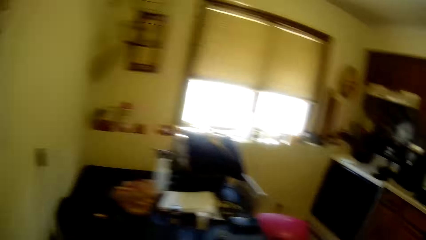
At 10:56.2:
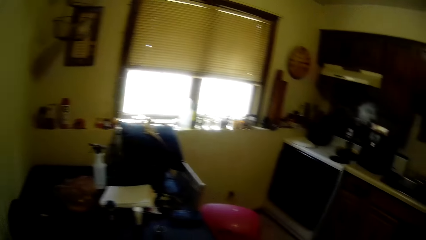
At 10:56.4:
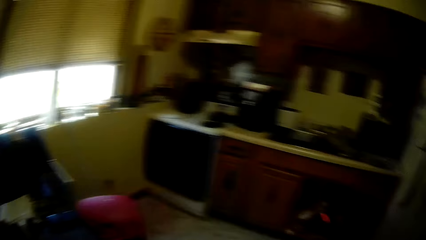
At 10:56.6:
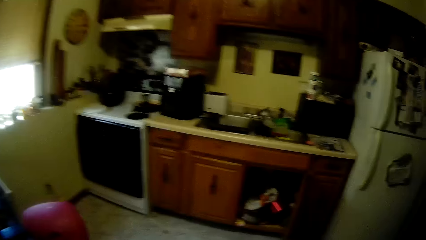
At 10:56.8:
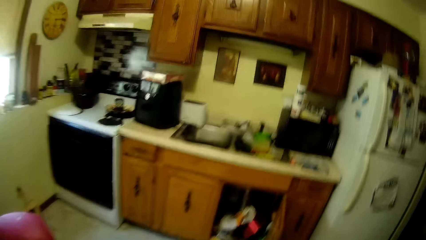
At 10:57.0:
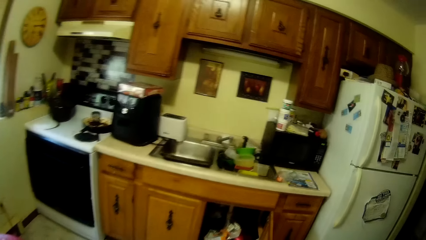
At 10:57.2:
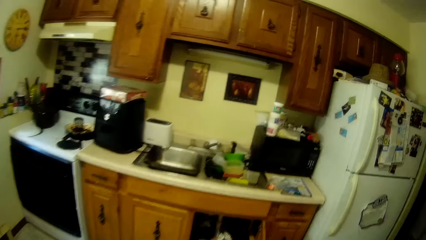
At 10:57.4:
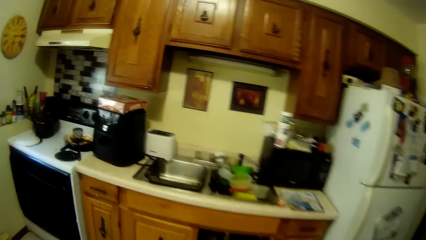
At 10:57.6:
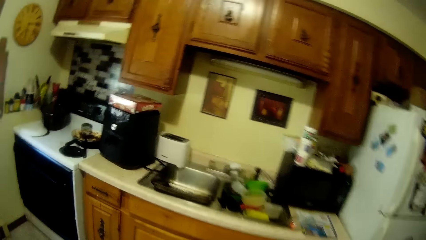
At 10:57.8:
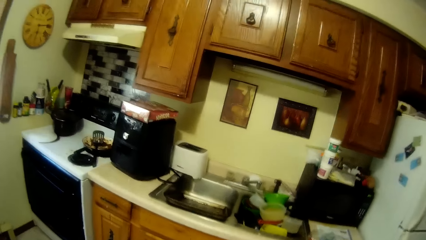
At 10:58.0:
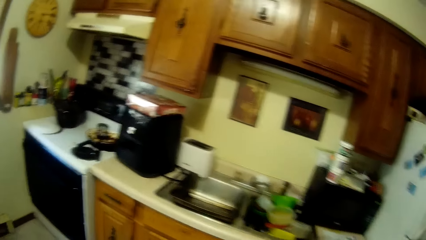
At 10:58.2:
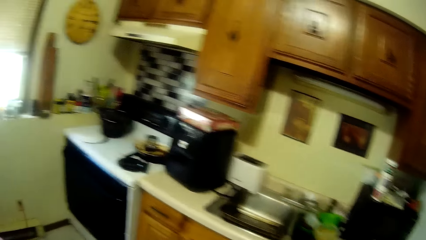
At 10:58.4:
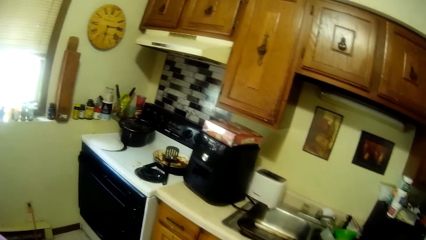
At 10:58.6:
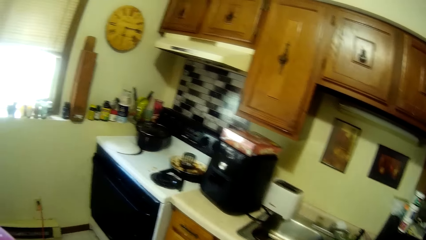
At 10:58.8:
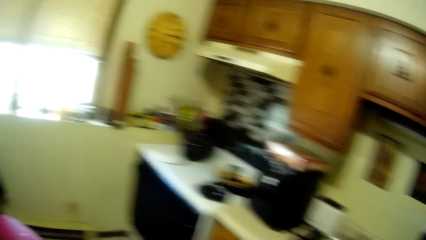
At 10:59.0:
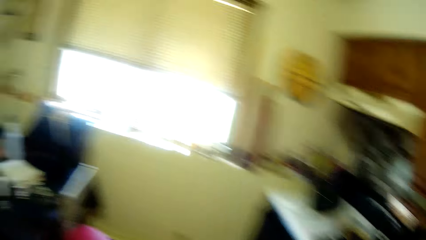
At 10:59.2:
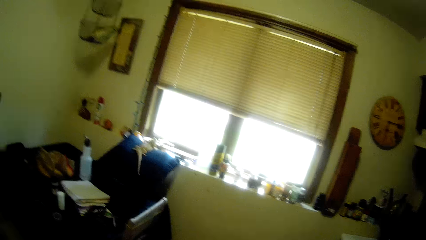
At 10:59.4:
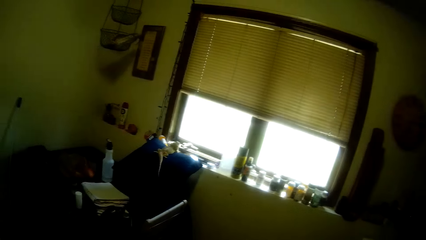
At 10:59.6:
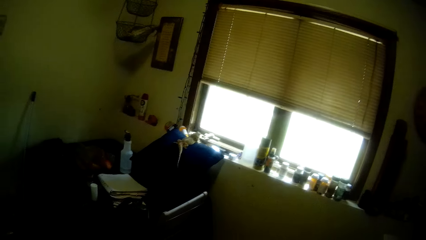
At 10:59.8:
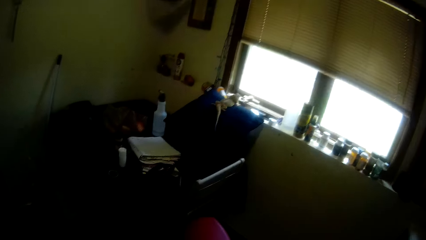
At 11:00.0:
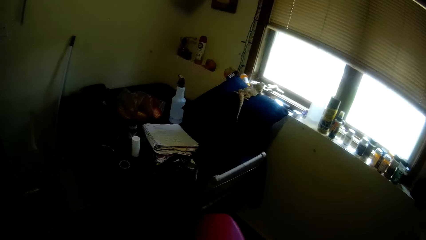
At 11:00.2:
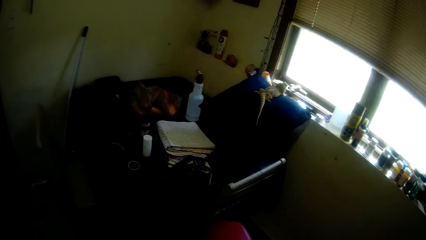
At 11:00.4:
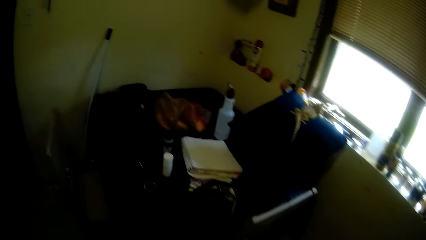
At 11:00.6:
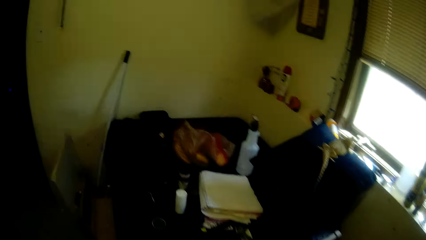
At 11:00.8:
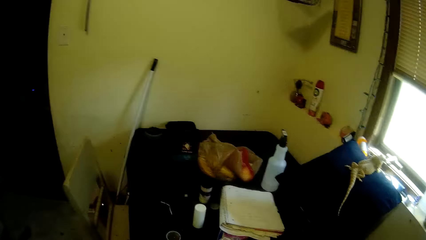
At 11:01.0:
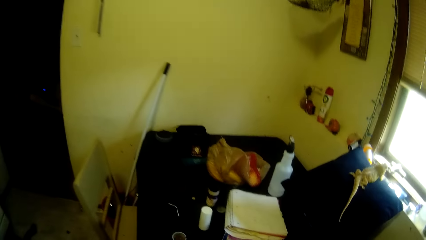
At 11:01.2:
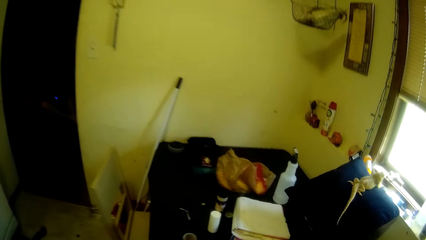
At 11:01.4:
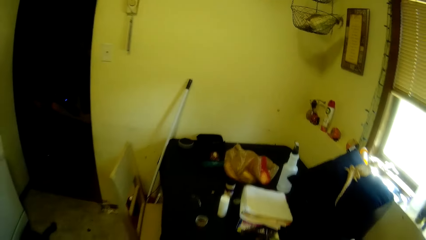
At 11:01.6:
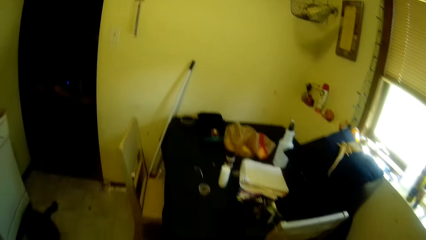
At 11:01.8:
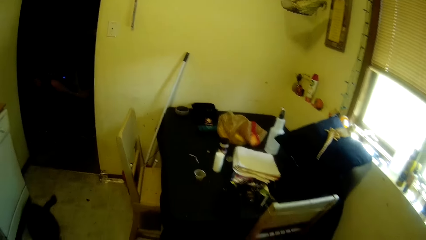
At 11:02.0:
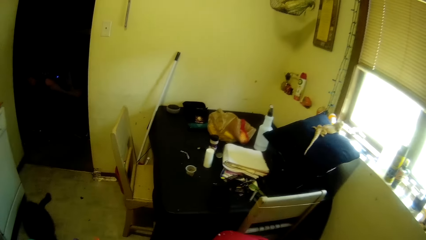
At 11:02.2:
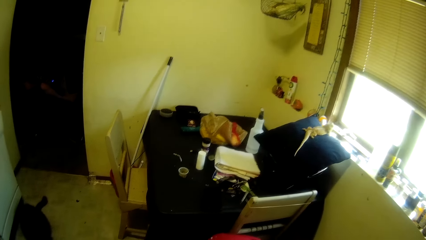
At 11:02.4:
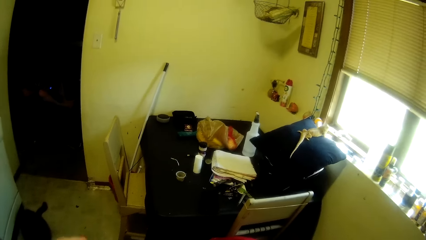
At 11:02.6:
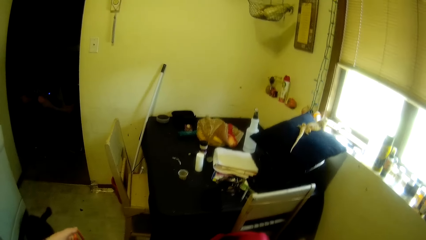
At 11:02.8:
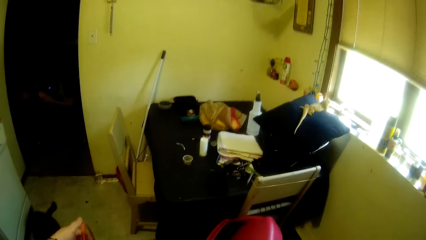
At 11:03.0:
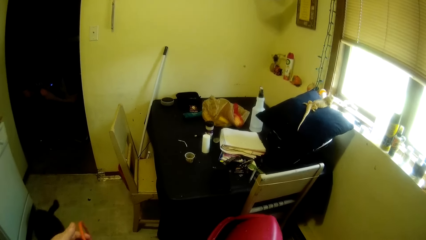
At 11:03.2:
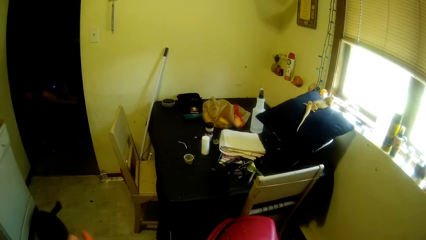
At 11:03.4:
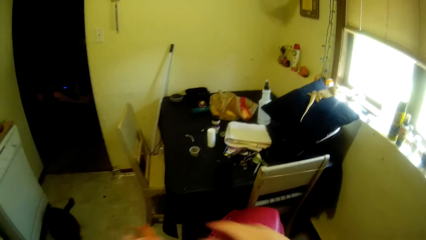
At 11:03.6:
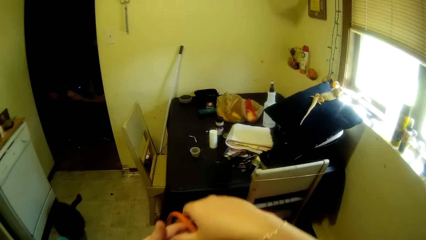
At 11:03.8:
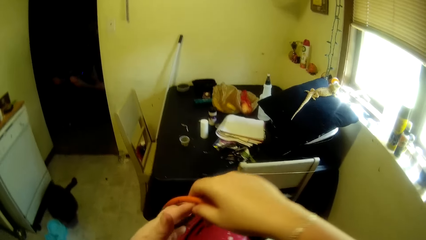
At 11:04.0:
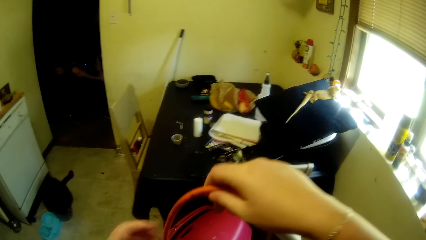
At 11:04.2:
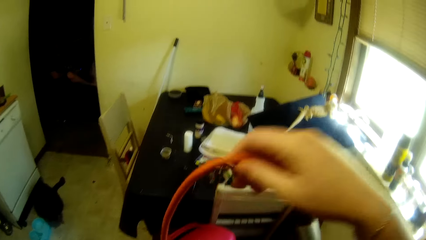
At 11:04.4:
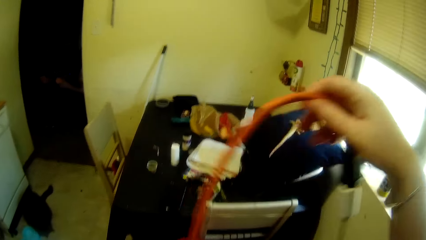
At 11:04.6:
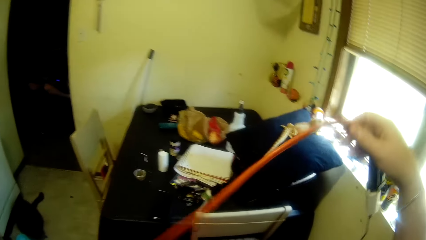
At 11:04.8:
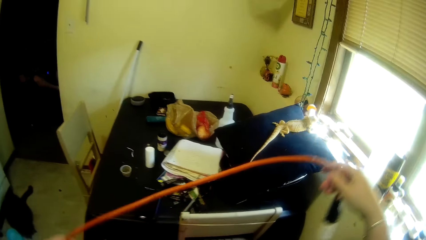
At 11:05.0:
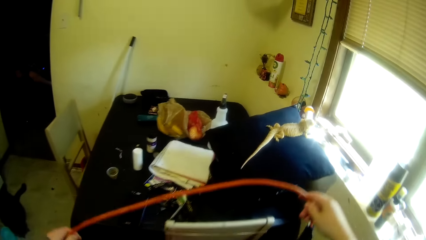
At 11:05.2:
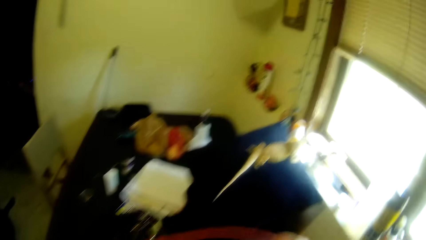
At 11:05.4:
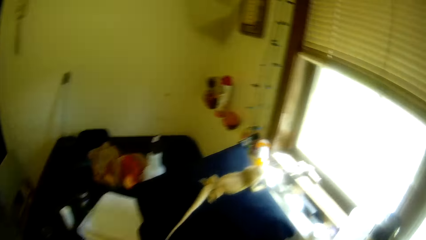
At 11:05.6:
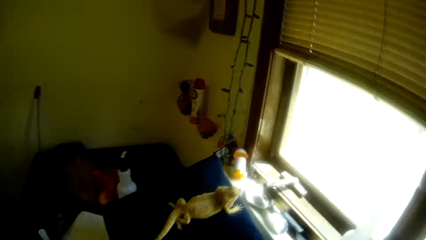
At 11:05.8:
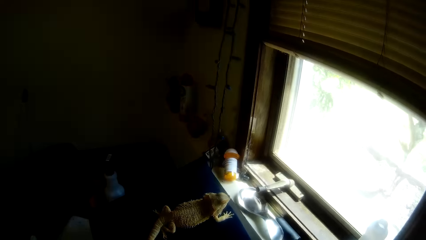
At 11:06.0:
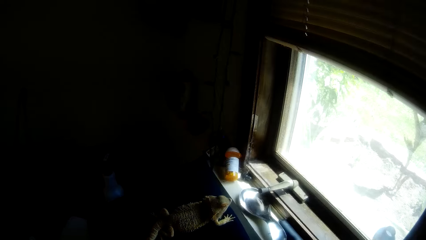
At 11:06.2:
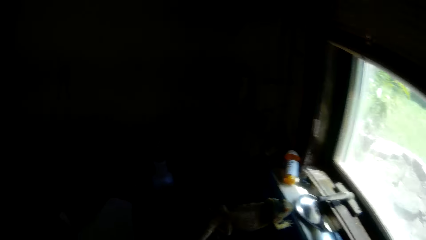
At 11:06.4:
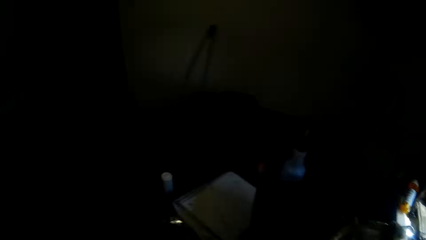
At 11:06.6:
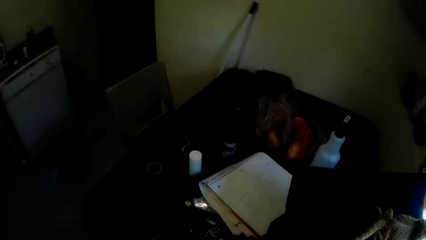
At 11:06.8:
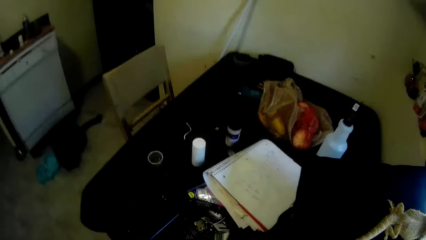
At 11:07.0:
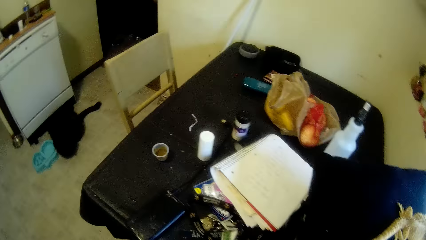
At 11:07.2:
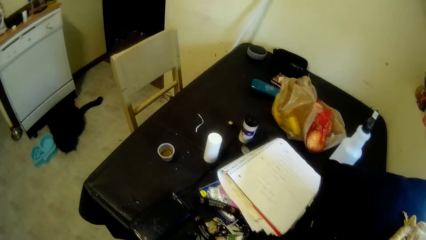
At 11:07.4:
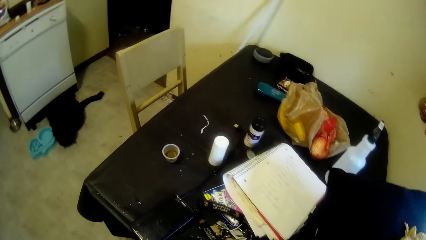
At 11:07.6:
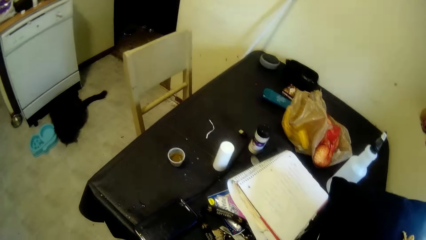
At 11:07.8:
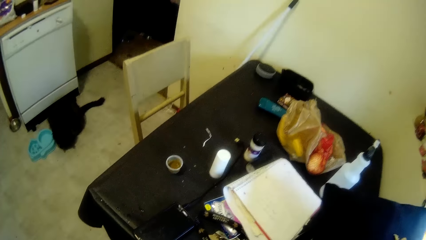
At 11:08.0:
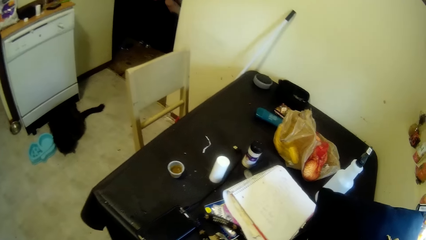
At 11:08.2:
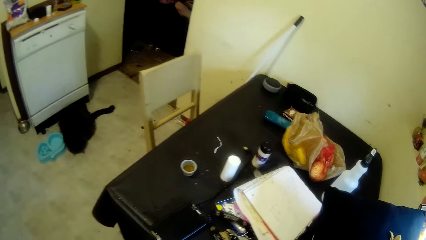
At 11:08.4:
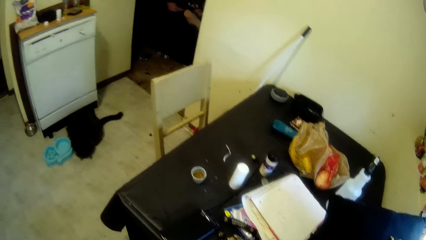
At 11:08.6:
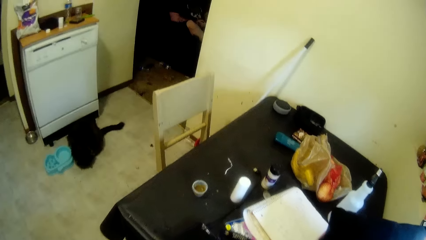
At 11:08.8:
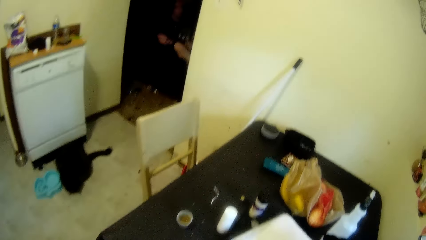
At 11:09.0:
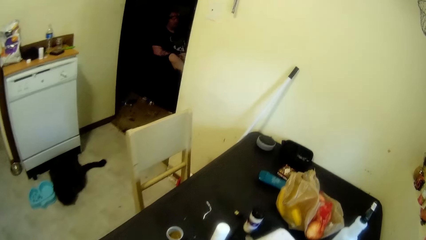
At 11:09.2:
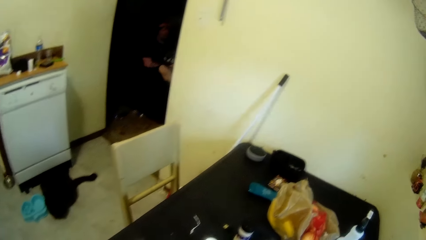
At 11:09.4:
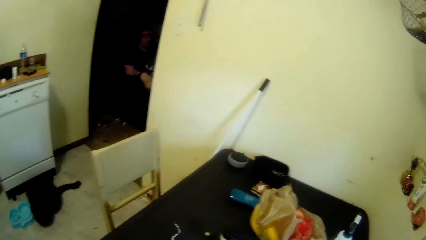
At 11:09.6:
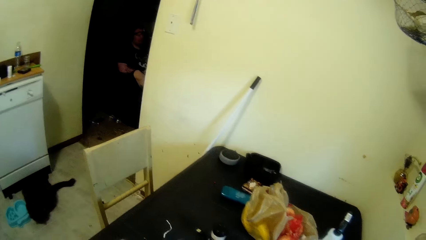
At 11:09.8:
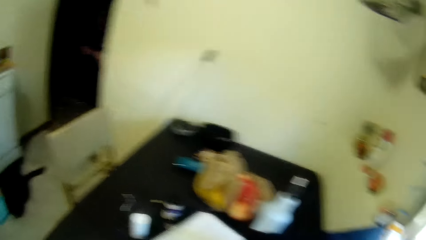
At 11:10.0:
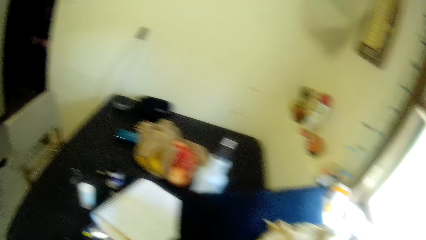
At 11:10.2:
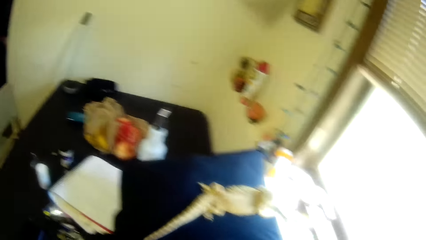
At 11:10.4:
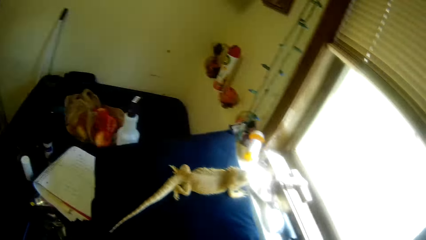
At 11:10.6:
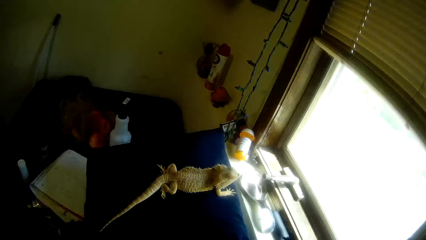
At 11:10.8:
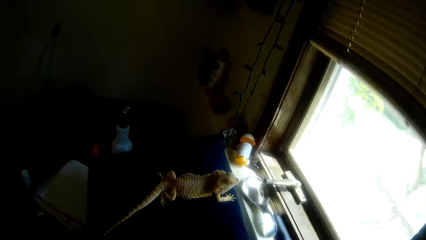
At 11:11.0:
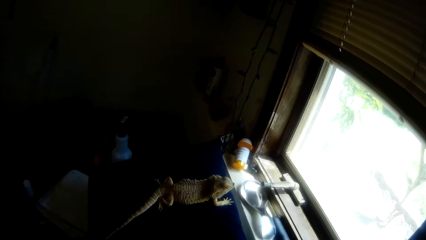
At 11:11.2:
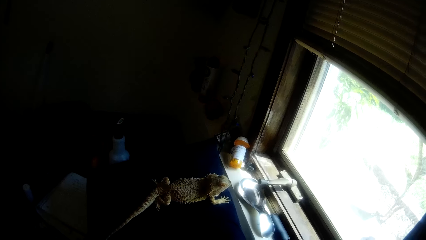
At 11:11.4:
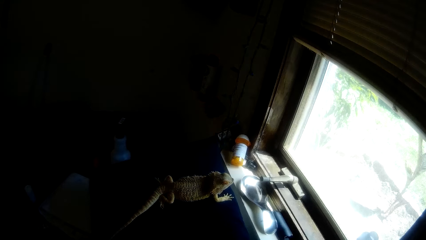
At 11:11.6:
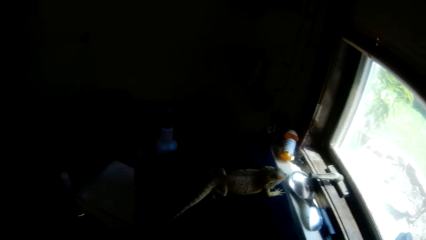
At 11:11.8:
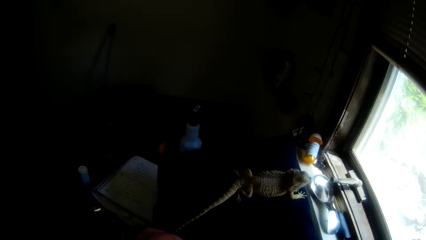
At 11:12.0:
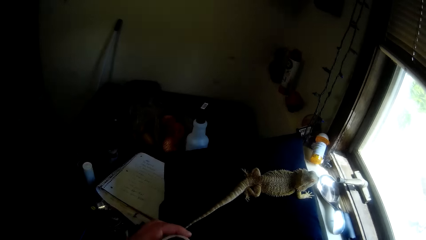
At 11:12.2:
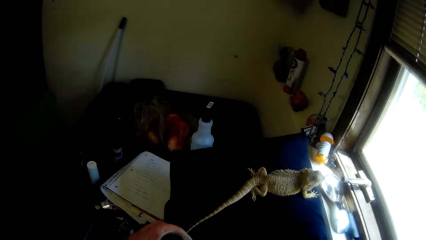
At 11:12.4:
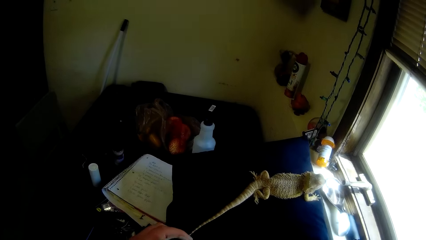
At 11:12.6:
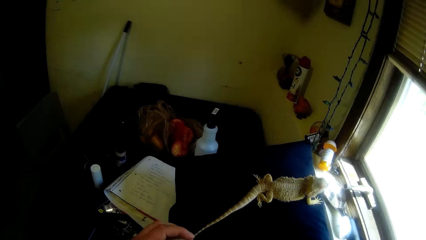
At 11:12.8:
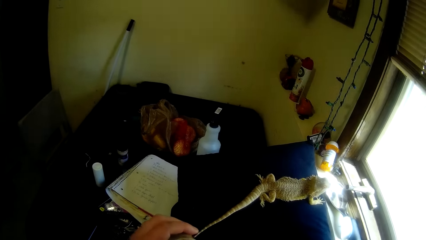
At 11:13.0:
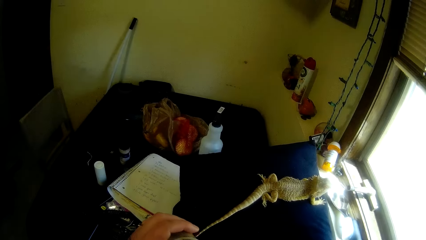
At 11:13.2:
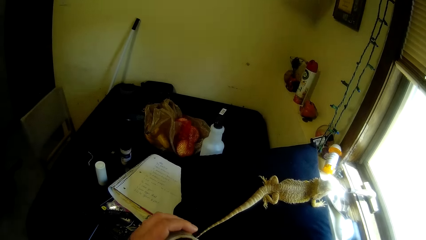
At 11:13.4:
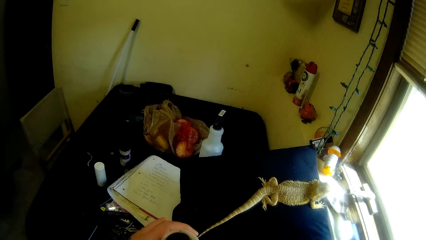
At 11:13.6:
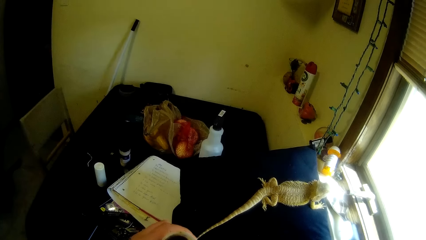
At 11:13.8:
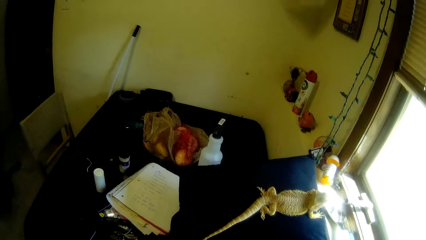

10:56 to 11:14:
The camera wearer walks around. They stare around. They straighten the pipe. They hold a hose. They stare around. They stare at the lizard.
